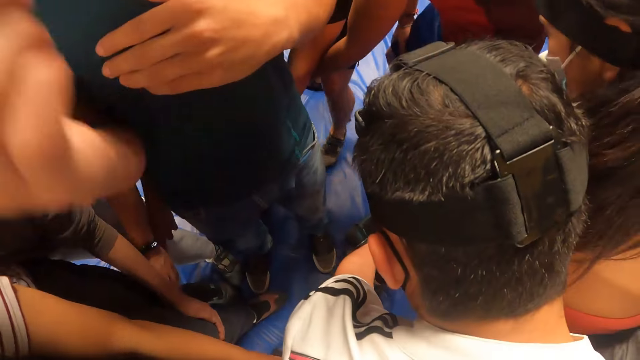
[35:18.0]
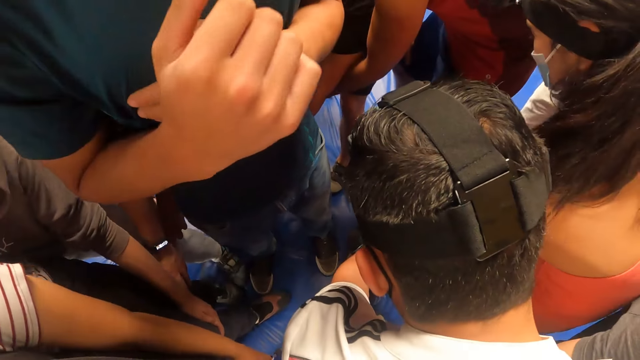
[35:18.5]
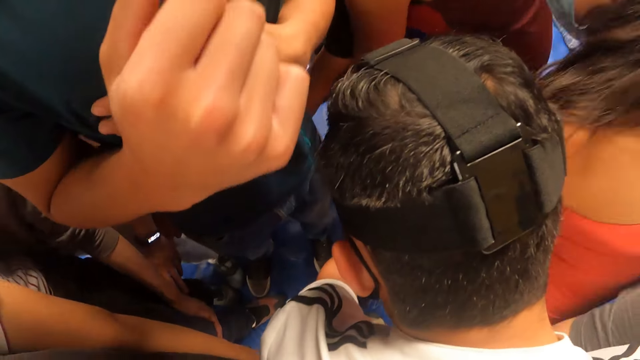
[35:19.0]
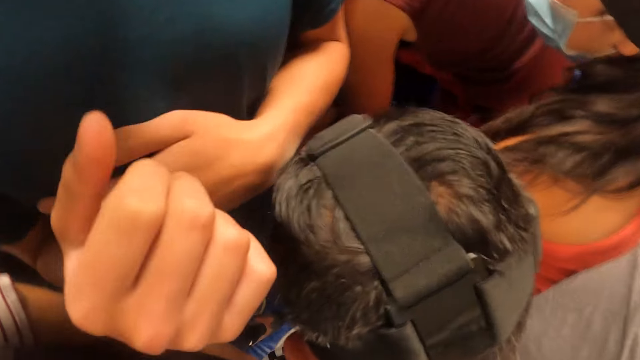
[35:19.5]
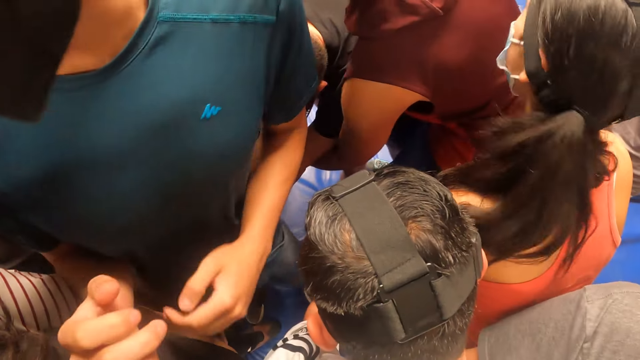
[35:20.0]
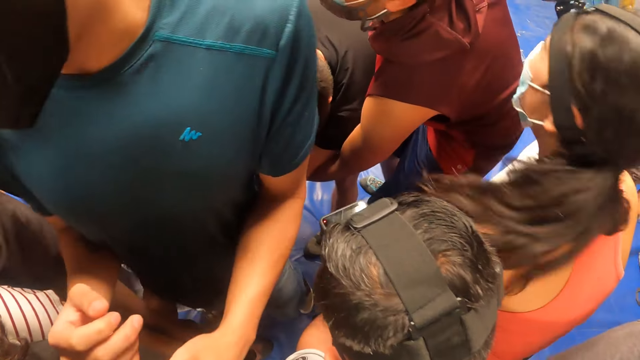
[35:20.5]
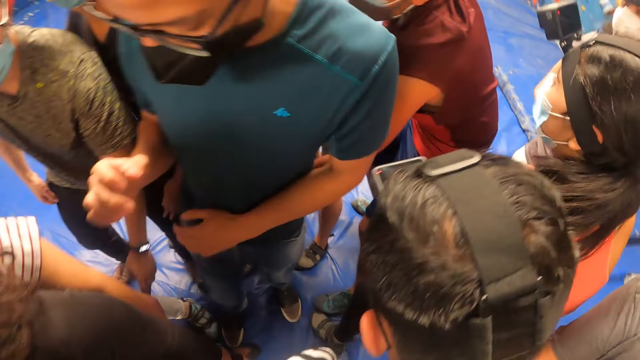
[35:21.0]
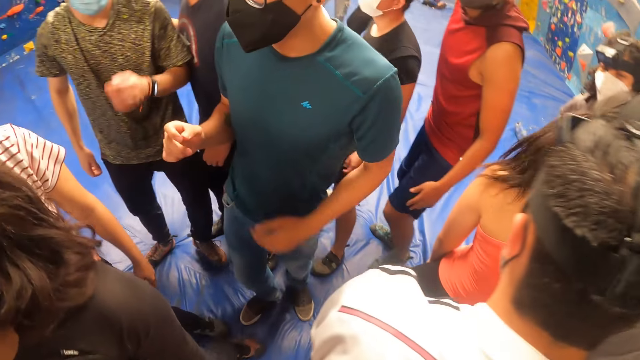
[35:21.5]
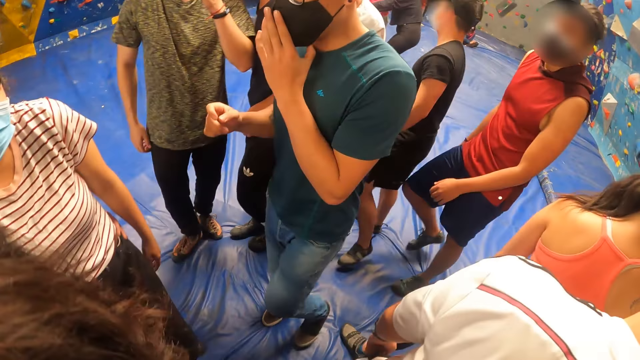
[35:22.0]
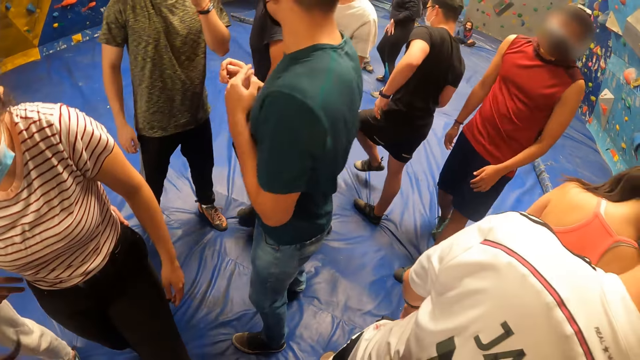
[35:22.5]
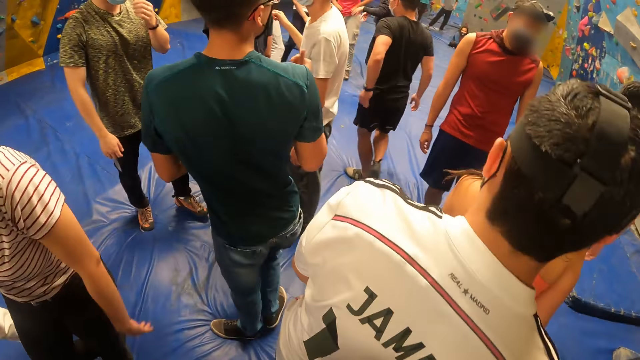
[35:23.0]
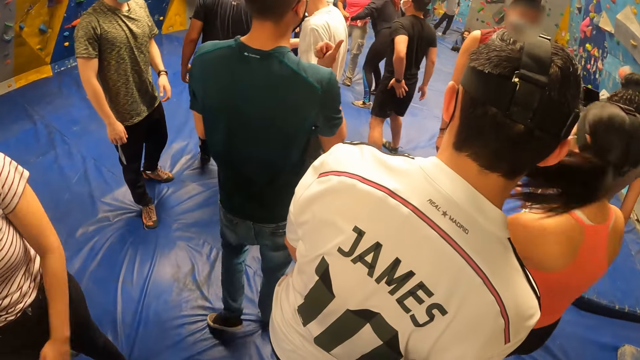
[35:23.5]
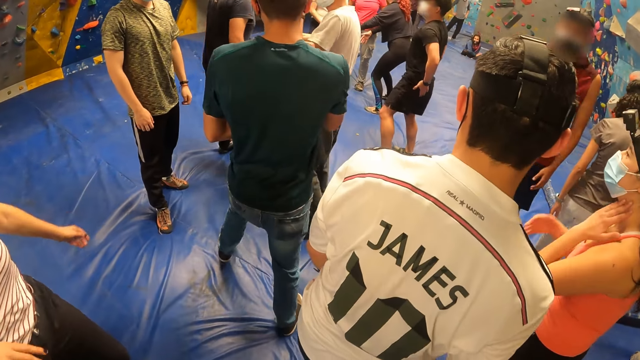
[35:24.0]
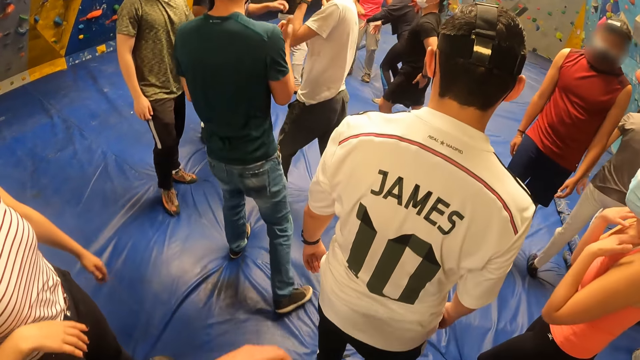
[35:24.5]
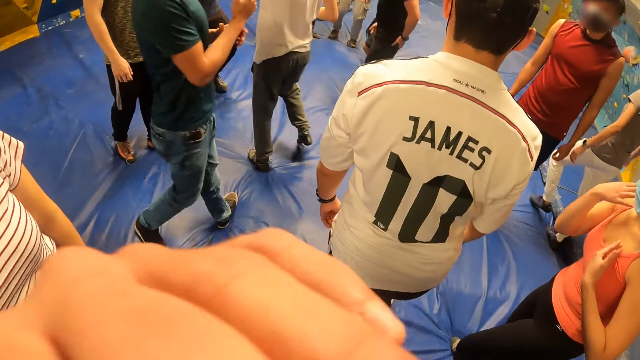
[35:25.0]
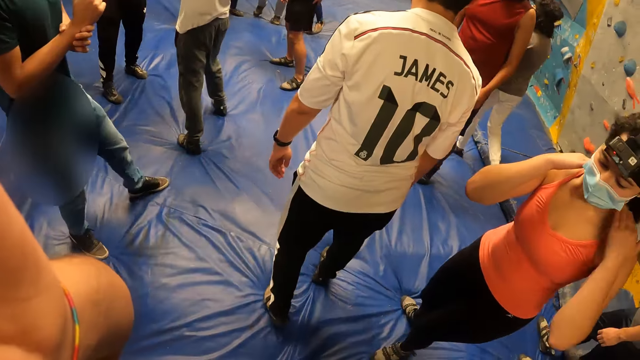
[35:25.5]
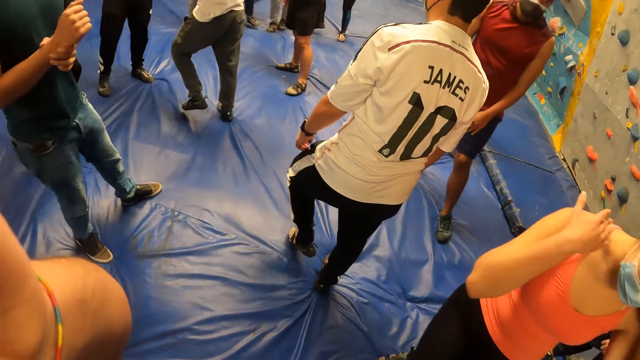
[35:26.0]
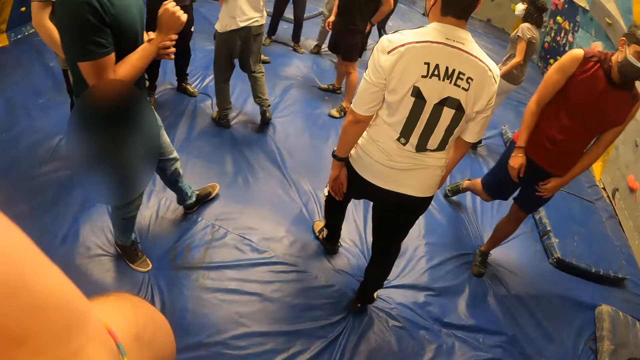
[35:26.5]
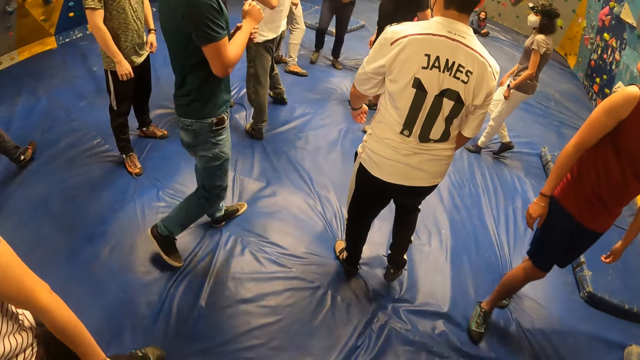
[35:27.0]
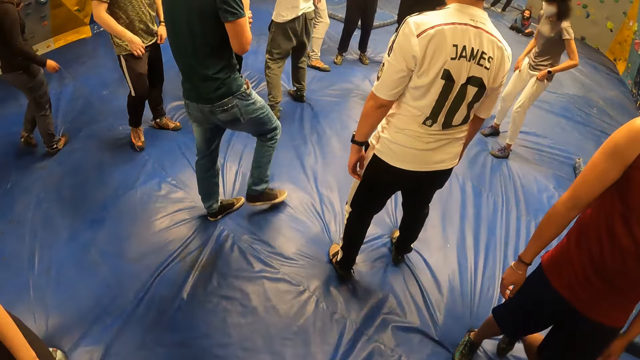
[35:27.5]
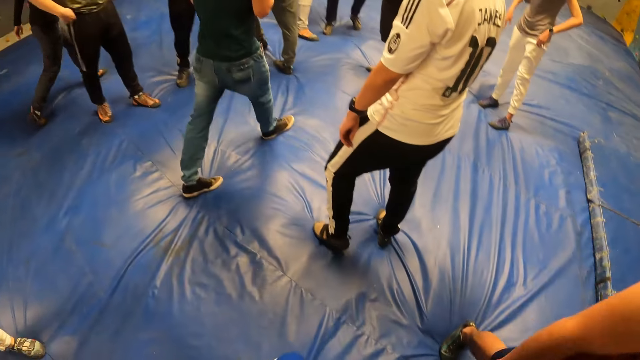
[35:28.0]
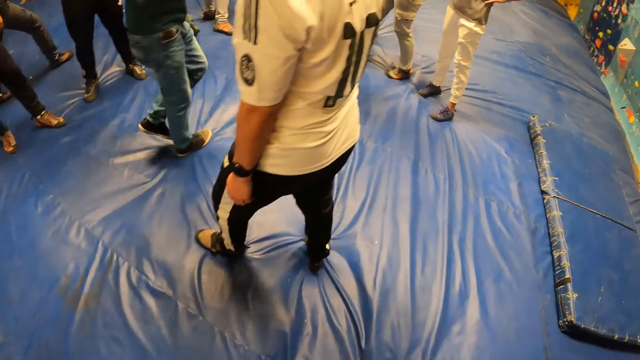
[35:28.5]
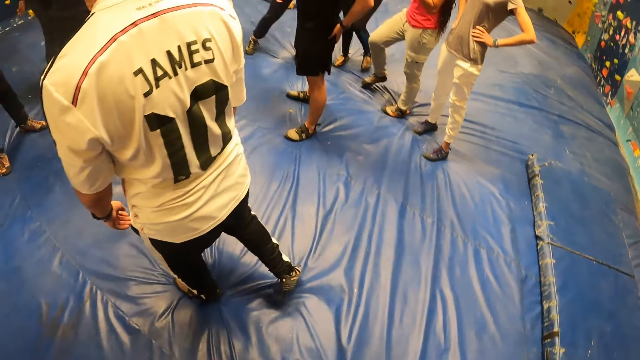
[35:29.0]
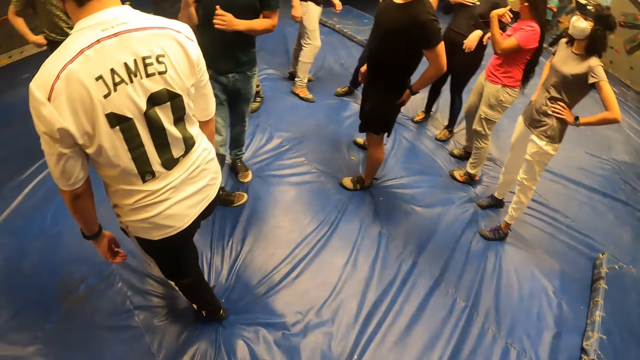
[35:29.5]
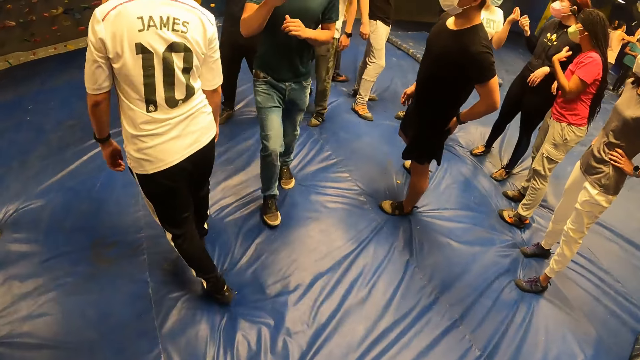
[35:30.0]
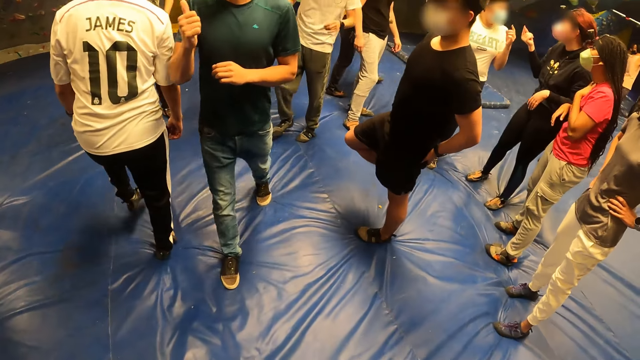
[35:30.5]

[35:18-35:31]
The camera wearer jumps with the men. A man converses with the team. The camera wearer looks at the man. The man touches his mask. The camera wearer puts his left hand on his head. He touches his camera. He walks around the playground. He looks around the playground.

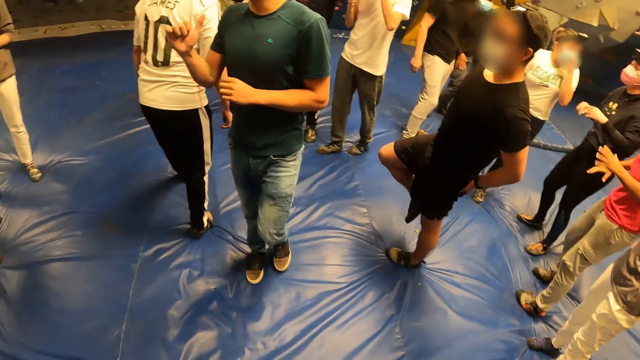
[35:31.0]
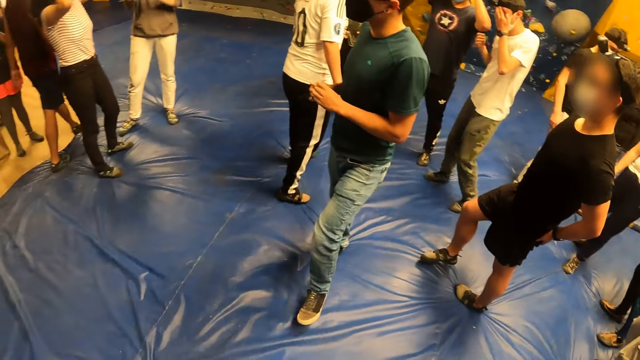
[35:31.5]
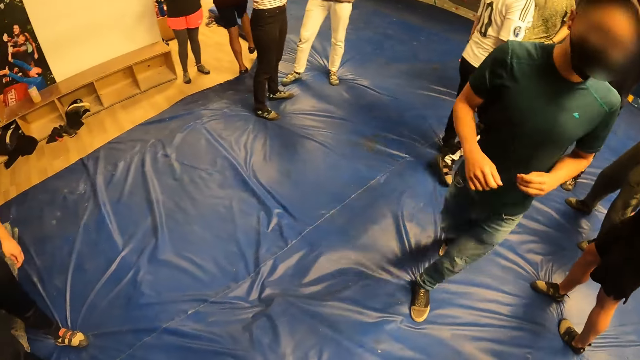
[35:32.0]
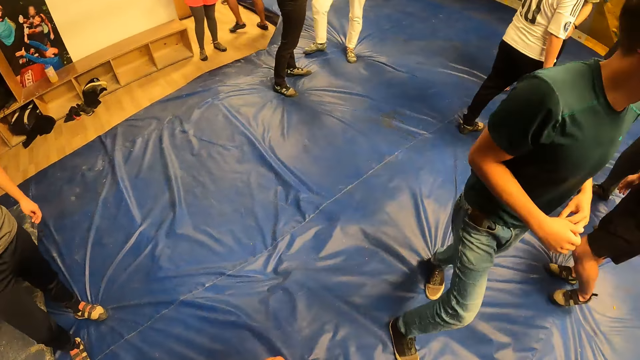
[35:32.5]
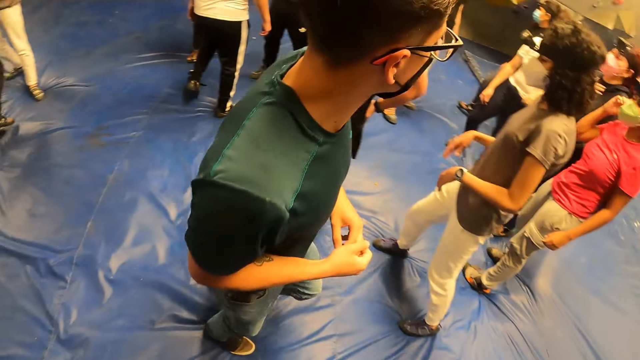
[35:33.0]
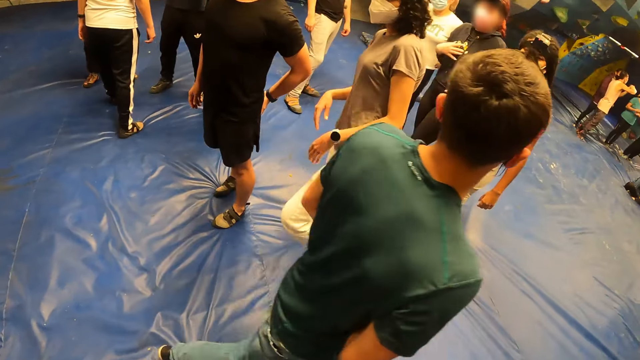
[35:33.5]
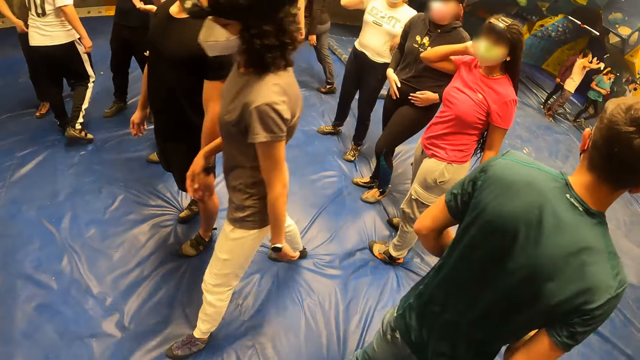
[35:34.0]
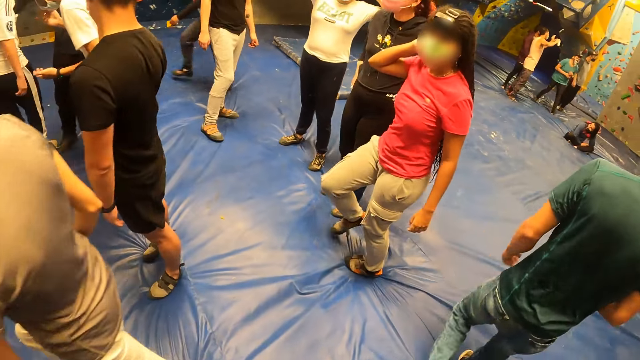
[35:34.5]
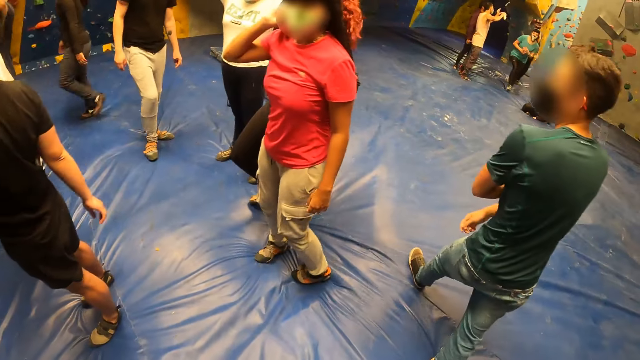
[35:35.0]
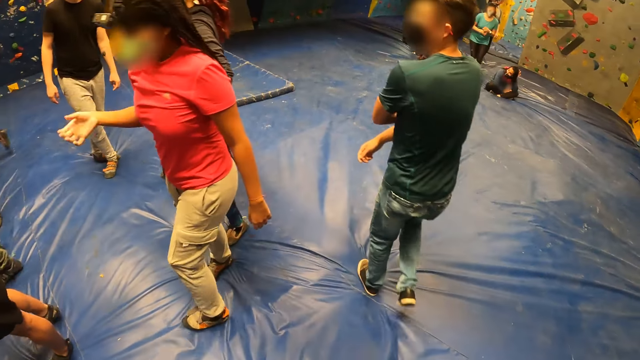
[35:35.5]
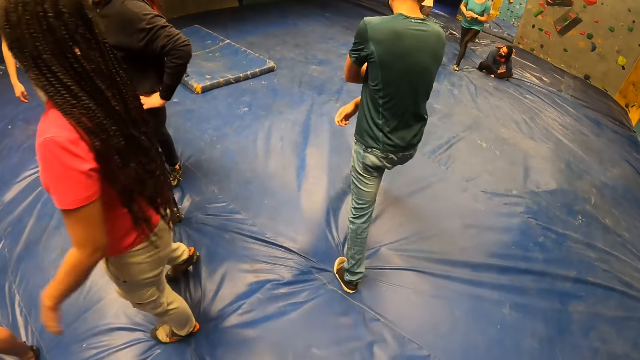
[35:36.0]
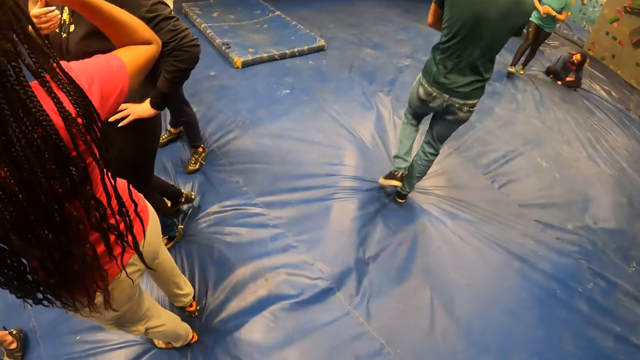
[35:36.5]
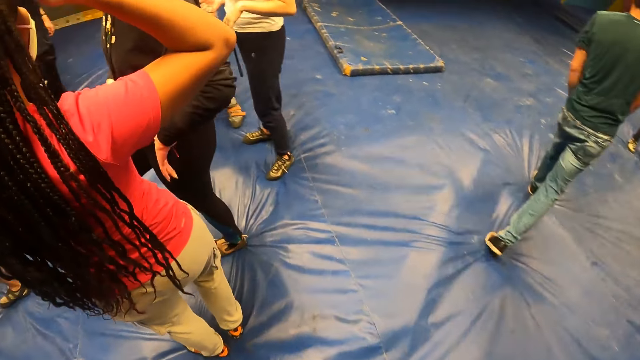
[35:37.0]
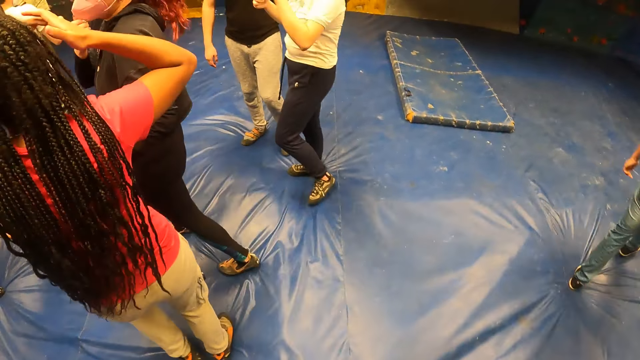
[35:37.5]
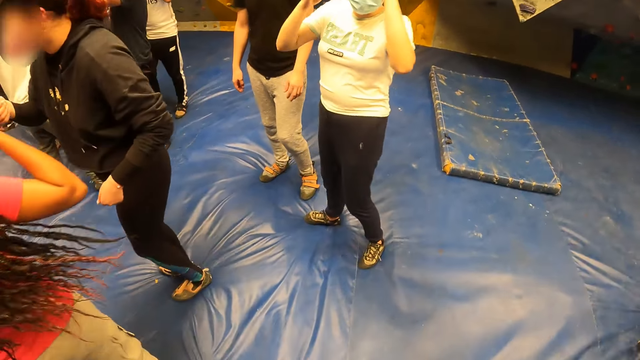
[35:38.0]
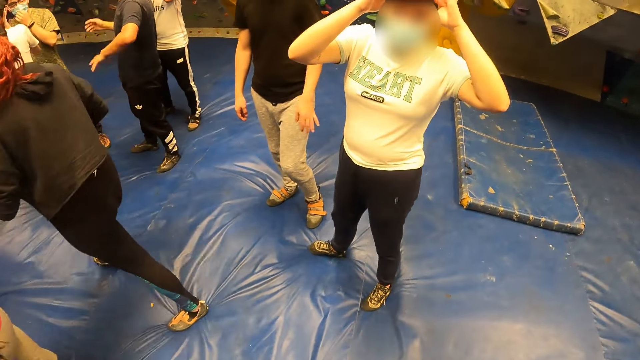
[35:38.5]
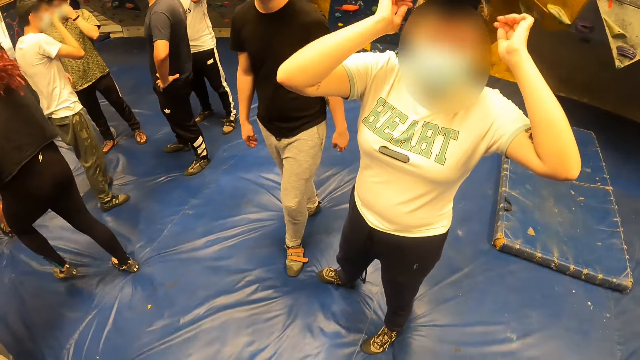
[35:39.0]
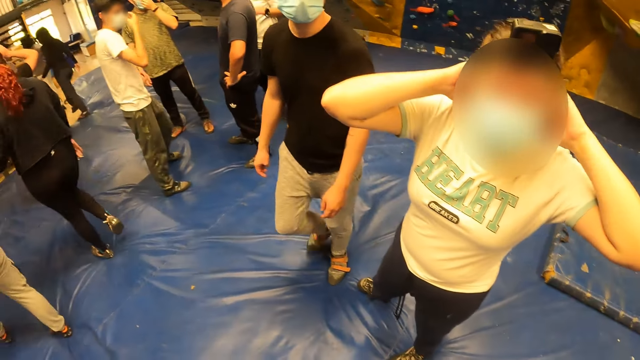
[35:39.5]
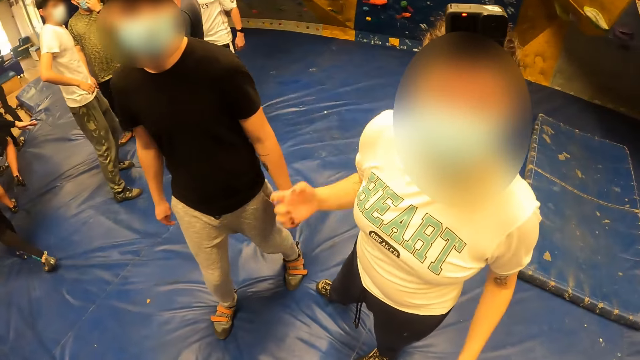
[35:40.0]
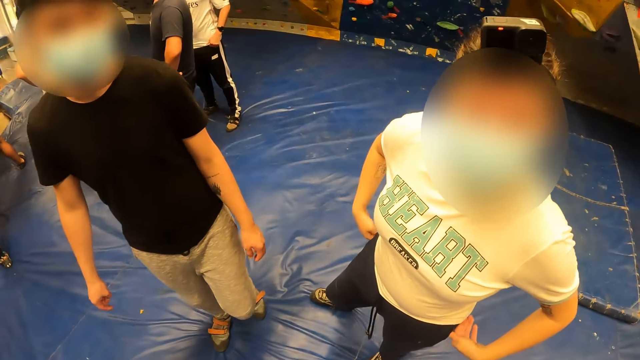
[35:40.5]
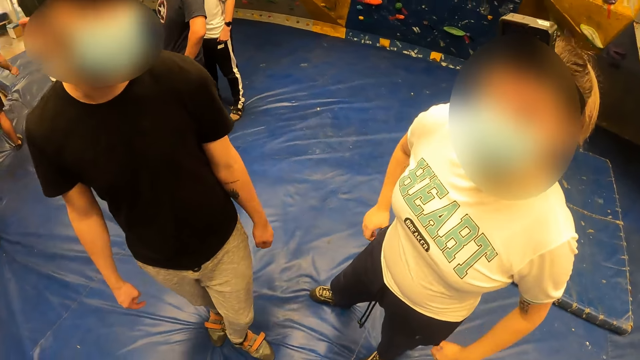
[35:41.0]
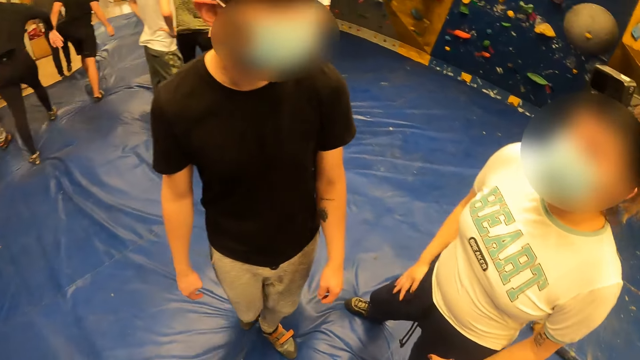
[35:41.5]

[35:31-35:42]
A man converses with the team. The camera wearer looks around. The man walks around. The camera wearer converses with a woman. The man interacts with the camera wearer.
